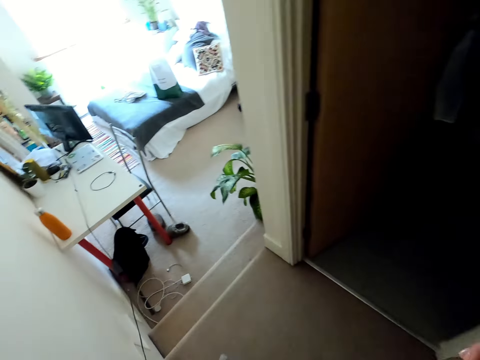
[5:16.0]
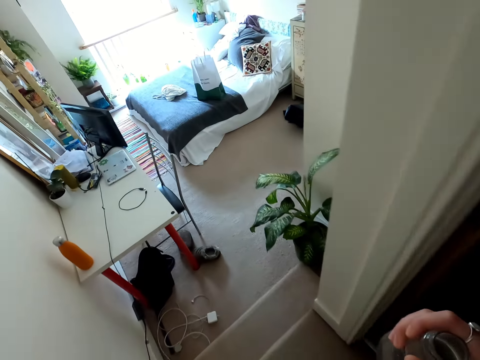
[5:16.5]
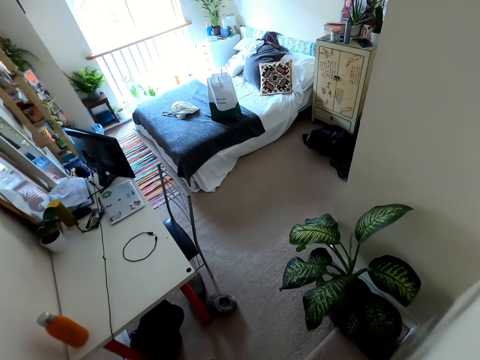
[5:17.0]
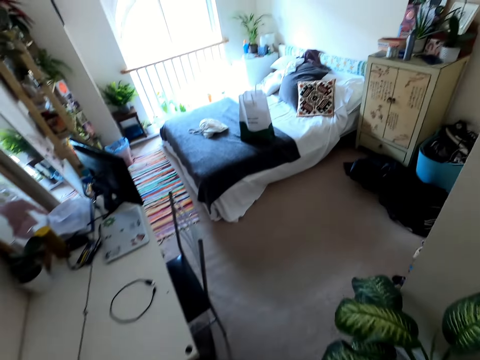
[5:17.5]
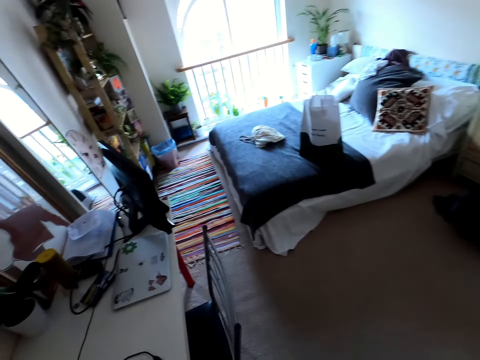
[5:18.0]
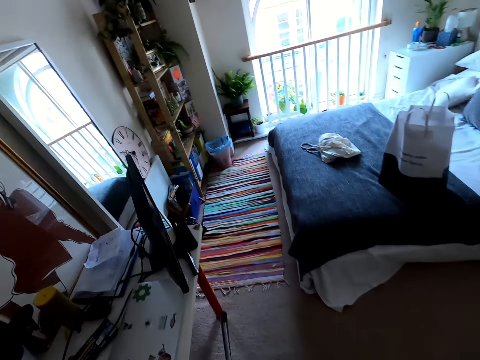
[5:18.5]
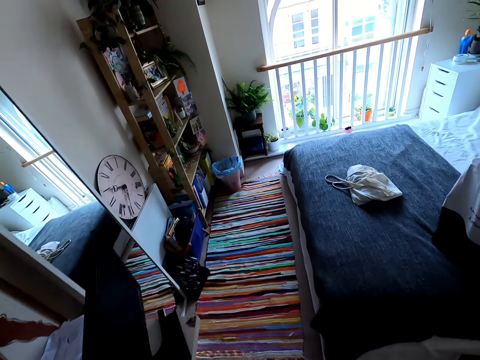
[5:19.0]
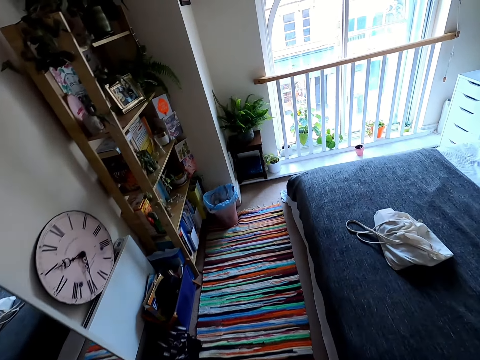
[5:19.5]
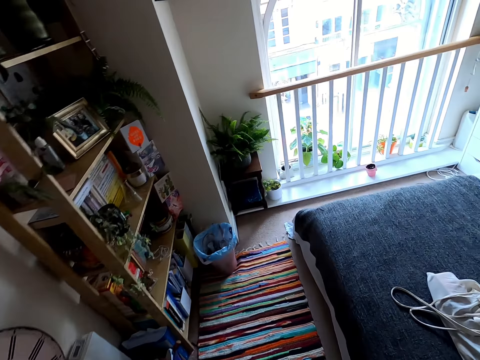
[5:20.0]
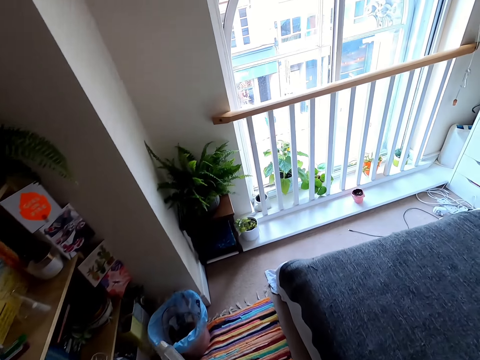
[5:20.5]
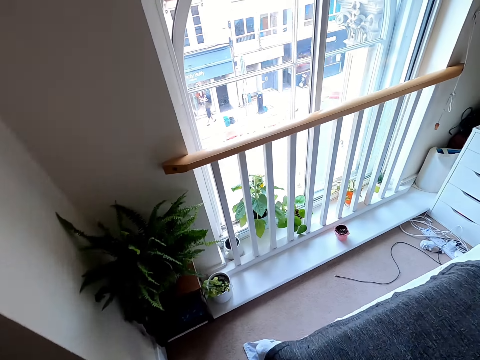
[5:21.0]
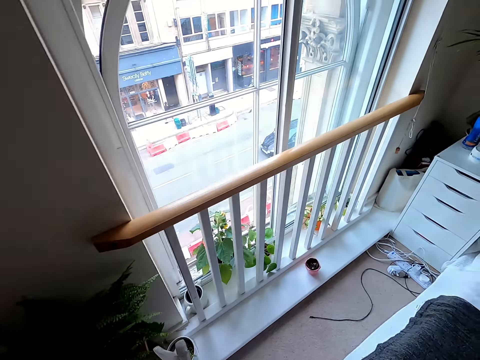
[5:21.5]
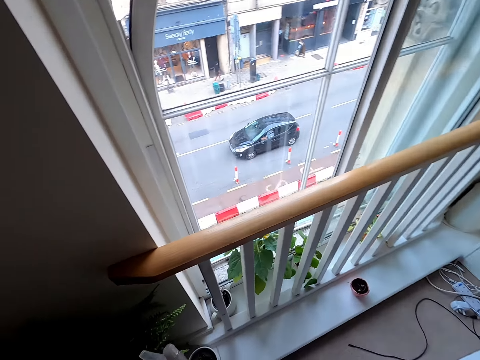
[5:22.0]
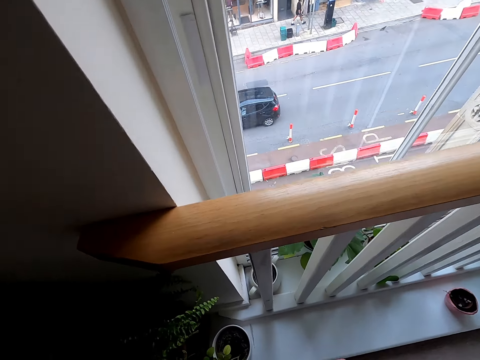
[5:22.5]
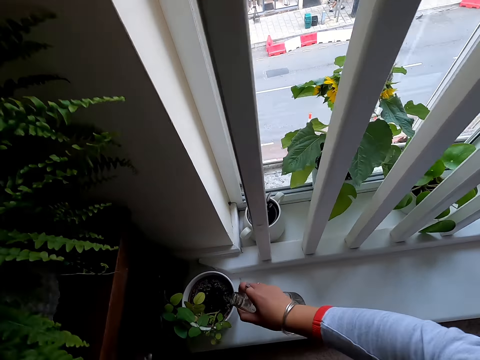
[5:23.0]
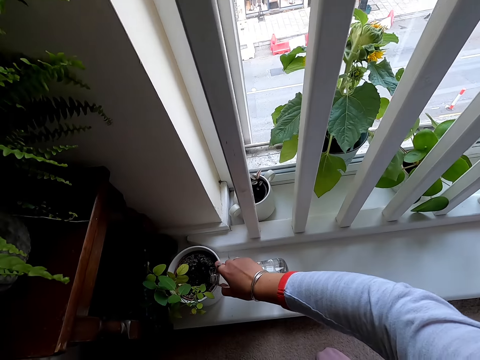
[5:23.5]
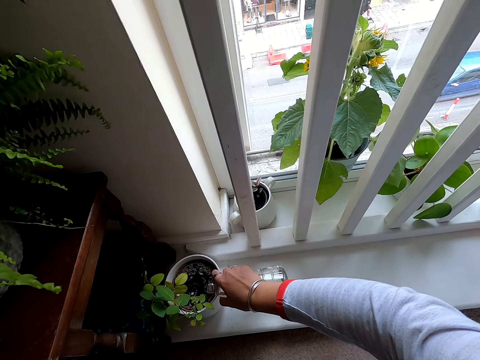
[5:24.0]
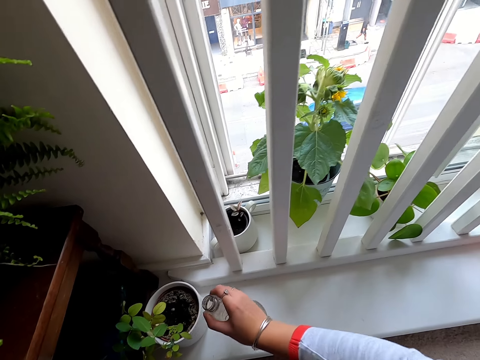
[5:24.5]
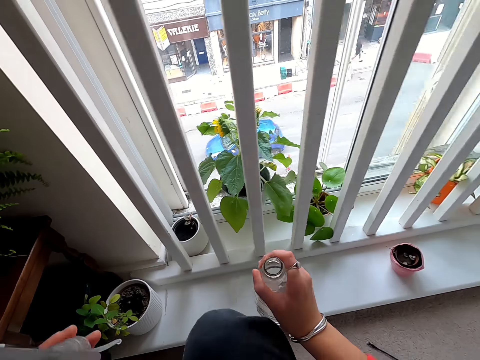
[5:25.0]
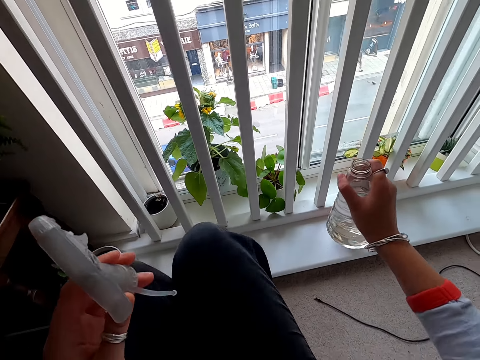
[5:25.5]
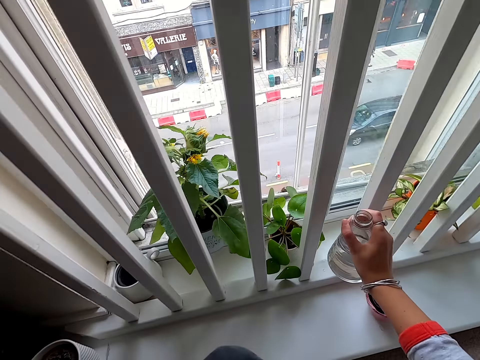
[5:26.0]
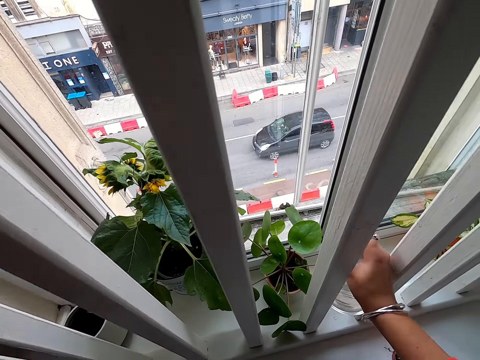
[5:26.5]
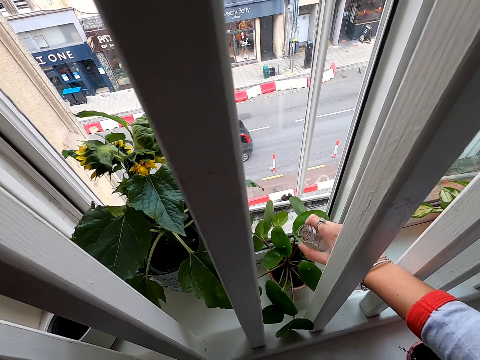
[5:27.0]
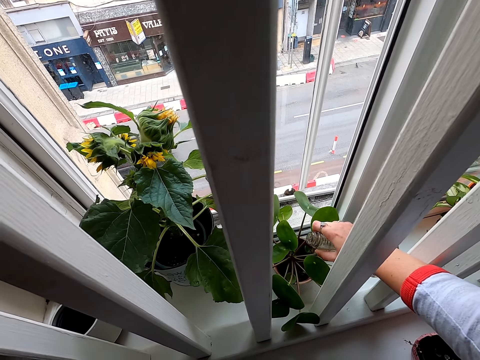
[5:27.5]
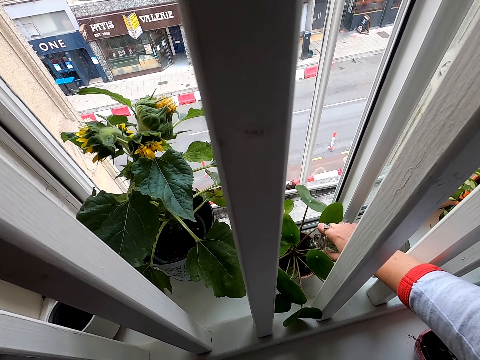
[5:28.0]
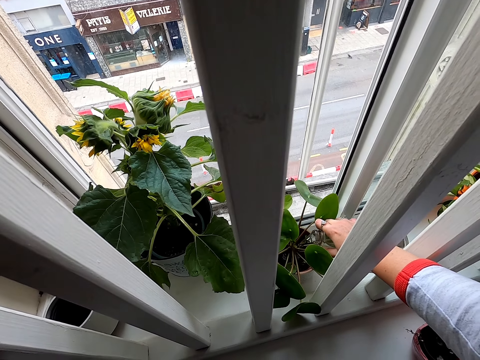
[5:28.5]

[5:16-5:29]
The camera wearer bends down and waters the plant. They lift the bottle. They make a step. They pass the bottle between the rails. They water the plant.

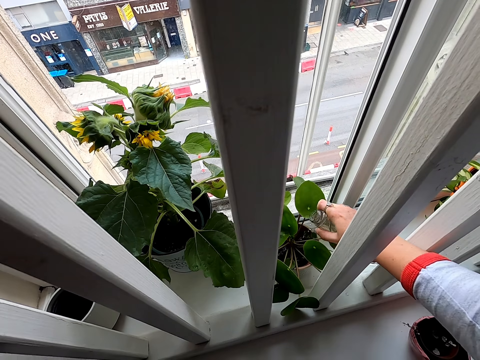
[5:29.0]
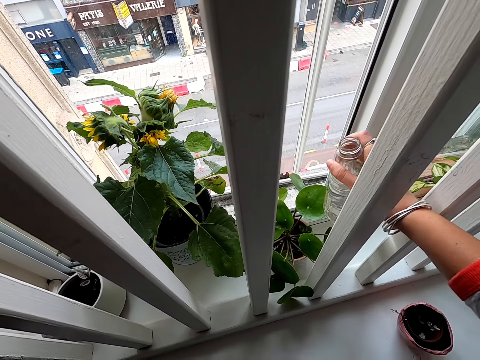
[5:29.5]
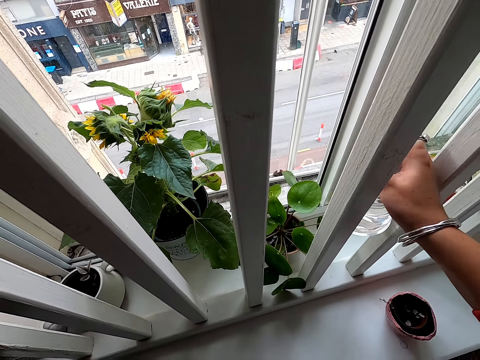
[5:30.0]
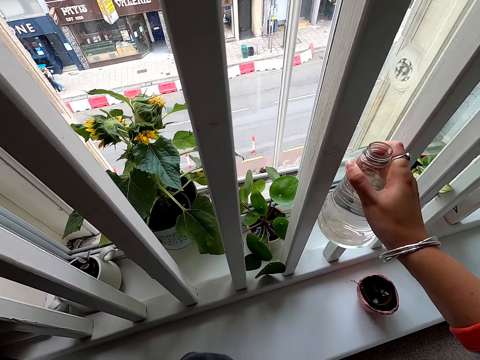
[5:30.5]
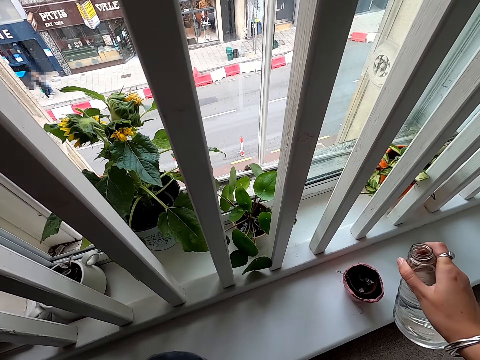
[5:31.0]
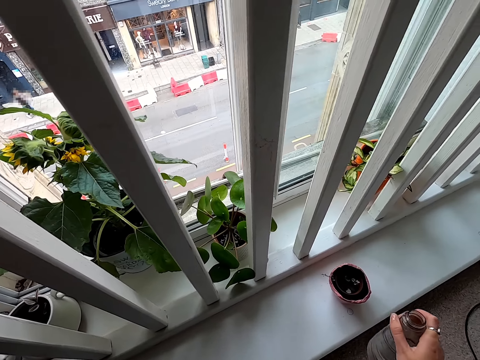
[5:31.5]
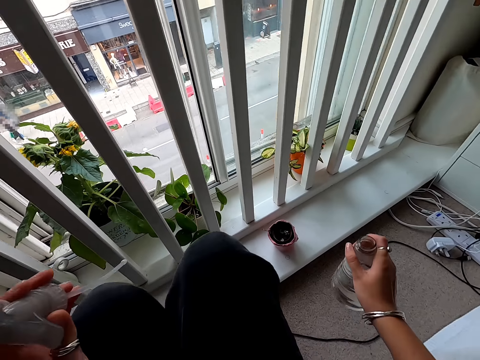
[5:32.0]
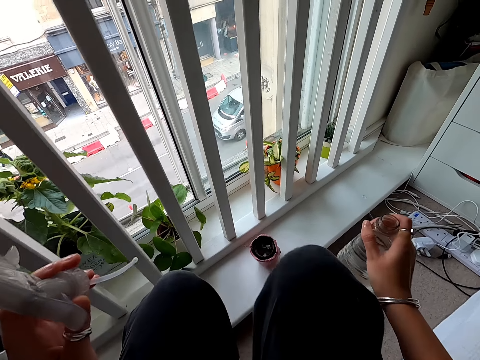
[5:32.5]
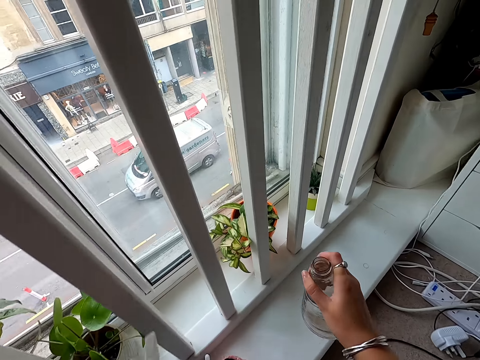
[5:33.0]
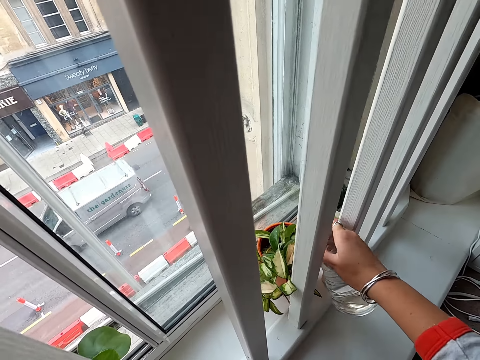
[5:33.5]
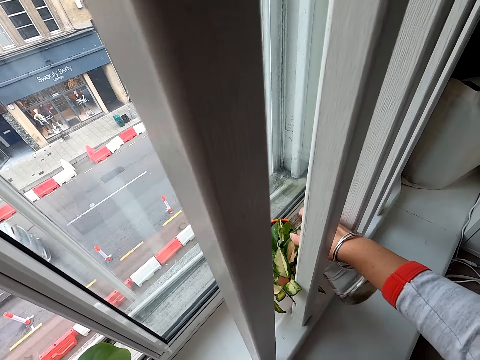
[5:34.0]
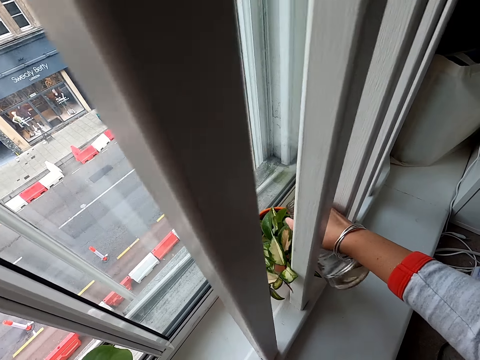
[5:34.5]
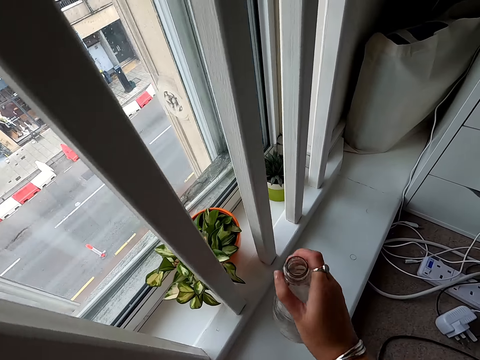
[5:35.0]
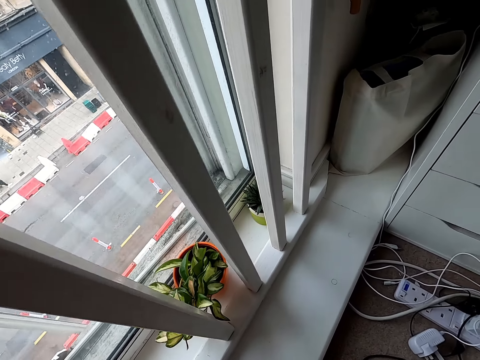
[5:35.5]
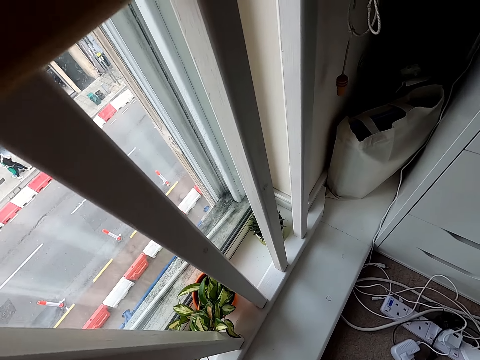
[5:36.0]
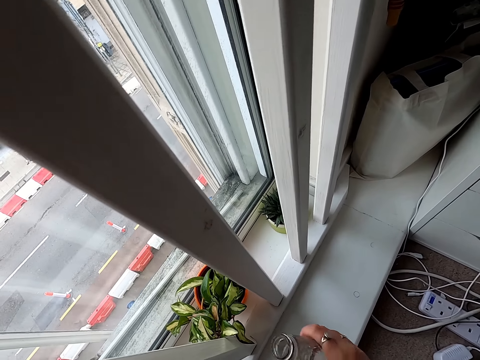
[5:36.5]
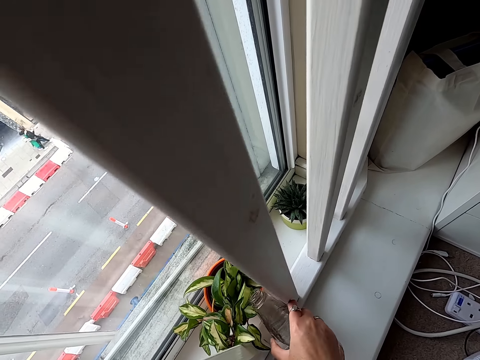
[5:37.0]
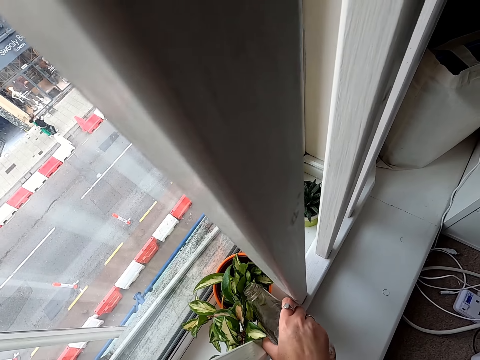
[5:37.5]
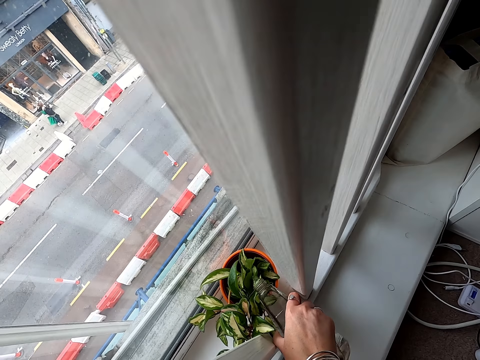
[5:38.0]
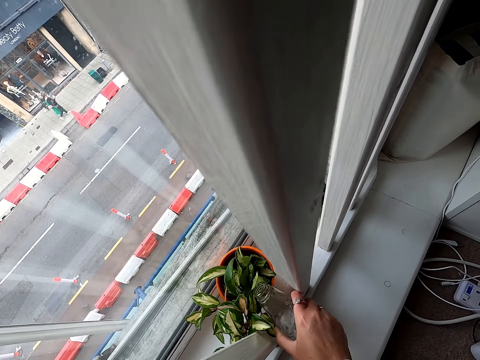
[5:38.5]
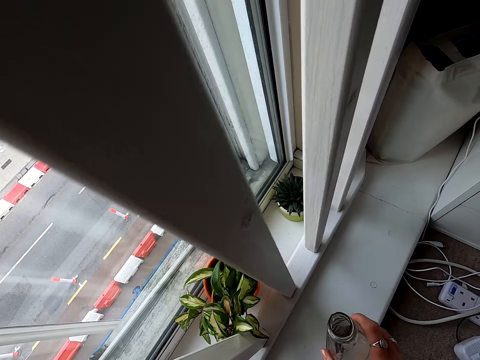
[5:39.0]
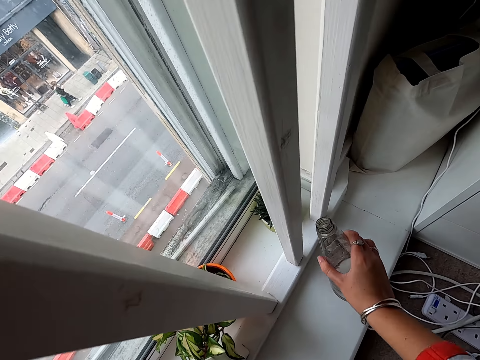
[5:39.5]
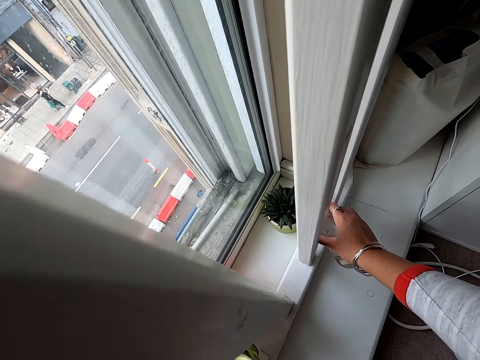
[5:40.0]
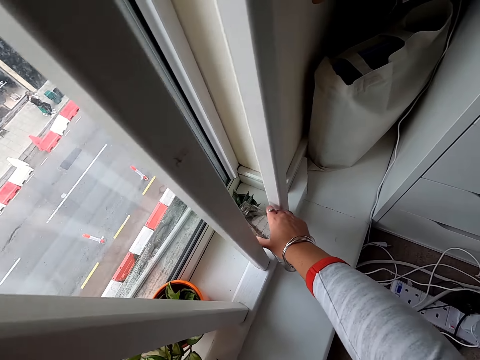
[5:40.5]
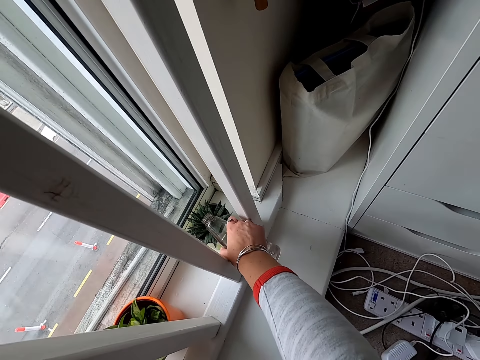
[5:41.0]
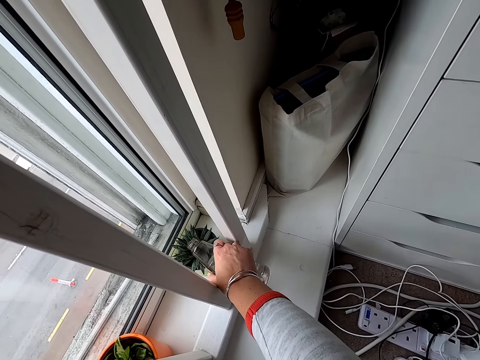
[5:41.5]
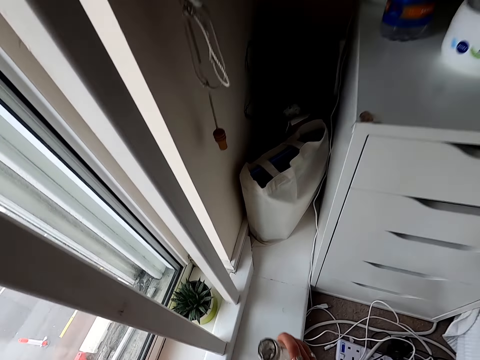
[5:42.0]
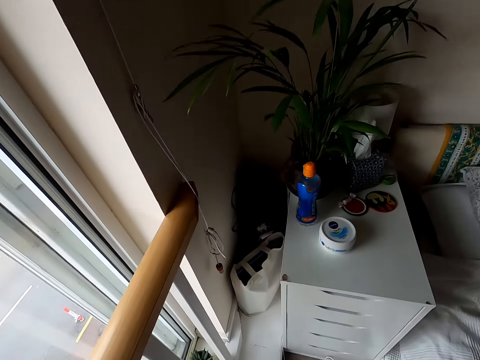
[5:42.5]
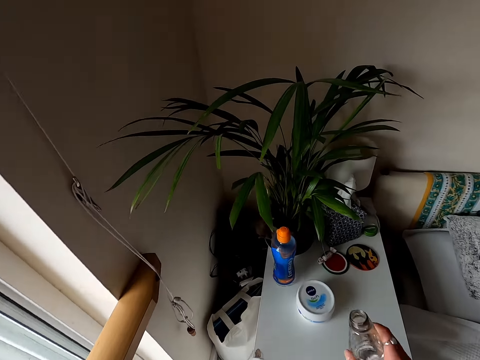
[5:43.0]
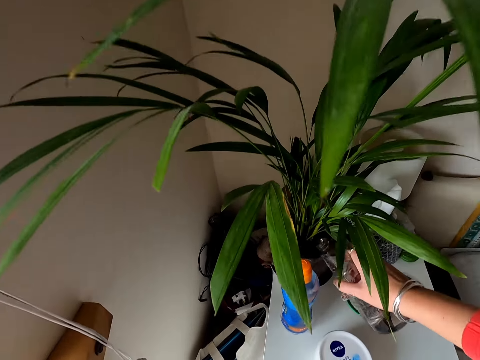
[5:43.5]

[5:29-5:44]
The camera wearer lifts the bottle. They pass the bottle between the rails. They move the bottle. They make a step. They lift the bottle. They pass the bottle between the rails. They water the plant. They move the bottle. They look at the plant. They pass the bottle between the rails. They water the plant. They lift the bottle. They pass the bottle between the rails. They water the plant. They lift the bottle. They make a step.
